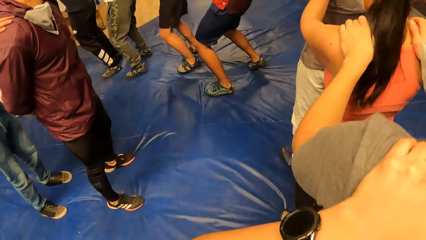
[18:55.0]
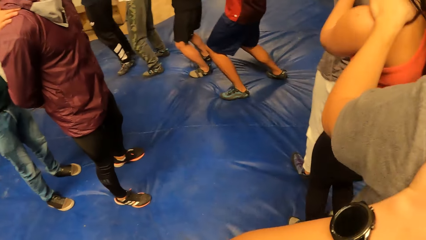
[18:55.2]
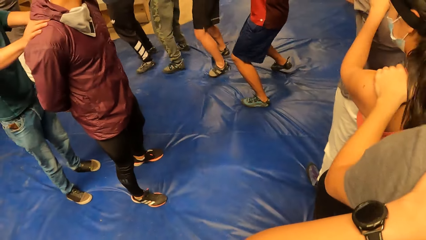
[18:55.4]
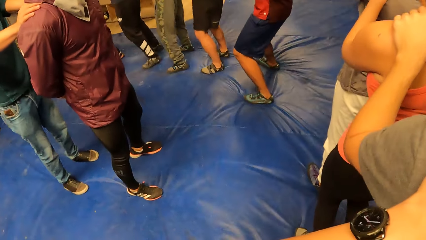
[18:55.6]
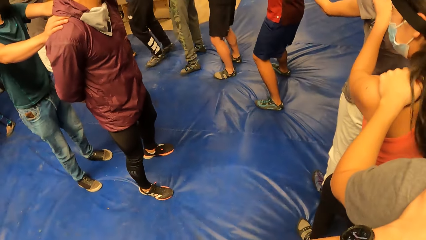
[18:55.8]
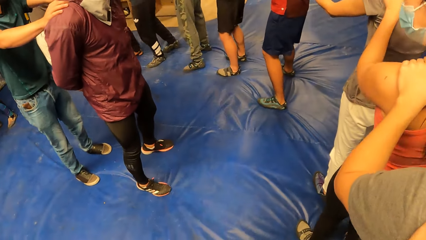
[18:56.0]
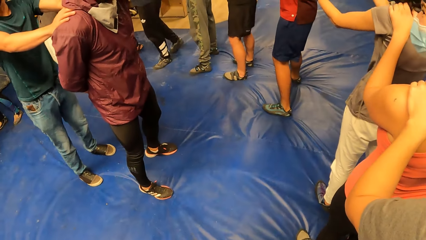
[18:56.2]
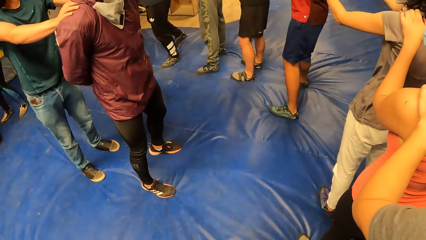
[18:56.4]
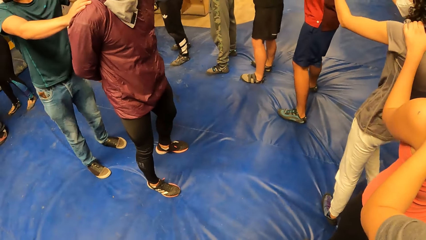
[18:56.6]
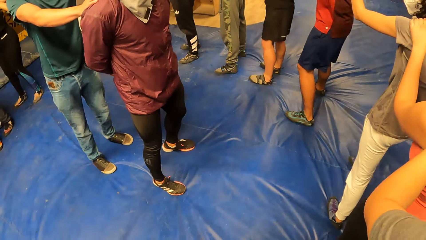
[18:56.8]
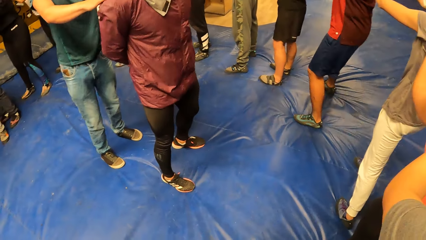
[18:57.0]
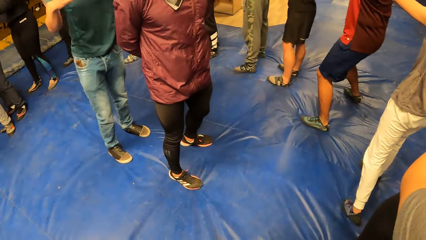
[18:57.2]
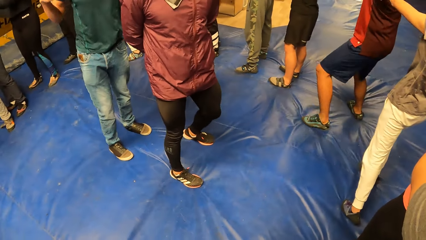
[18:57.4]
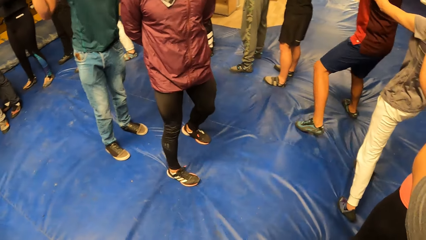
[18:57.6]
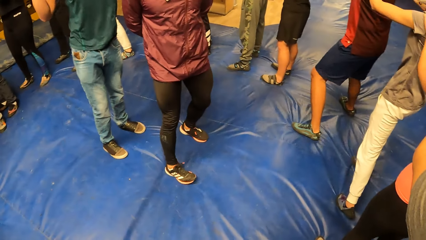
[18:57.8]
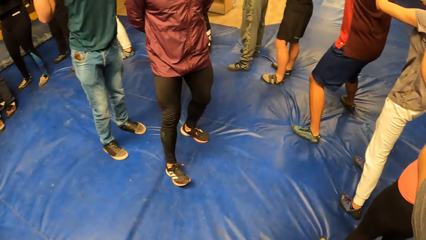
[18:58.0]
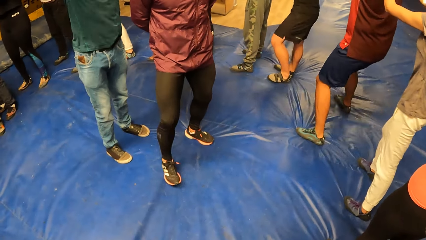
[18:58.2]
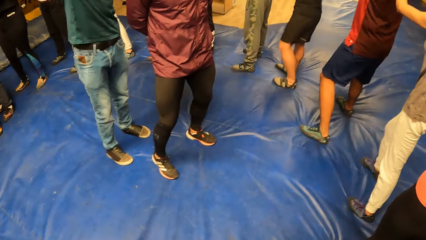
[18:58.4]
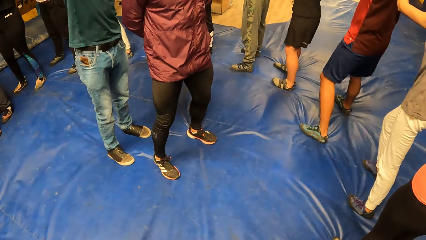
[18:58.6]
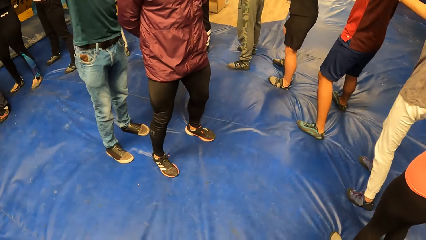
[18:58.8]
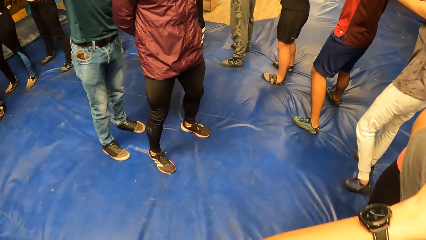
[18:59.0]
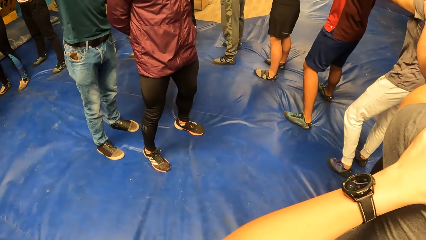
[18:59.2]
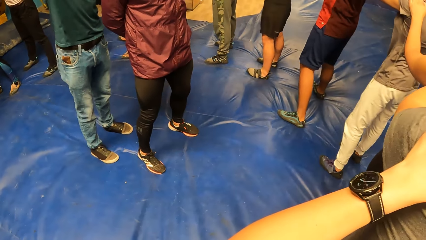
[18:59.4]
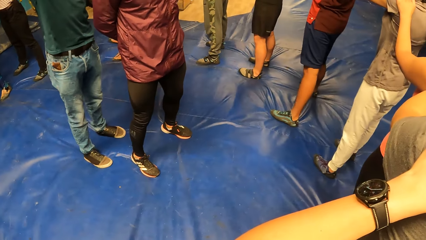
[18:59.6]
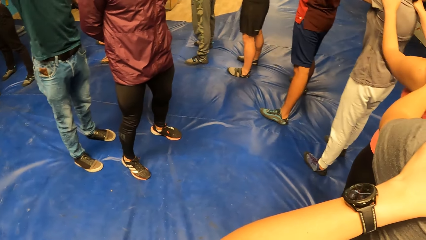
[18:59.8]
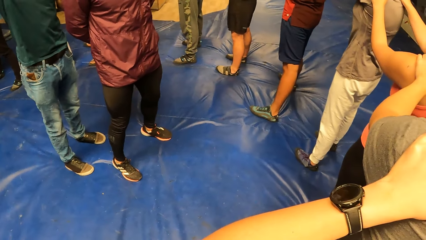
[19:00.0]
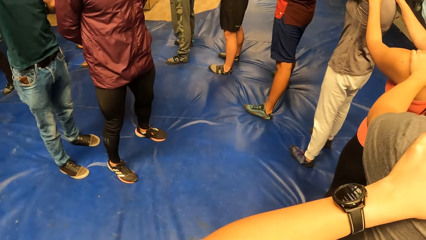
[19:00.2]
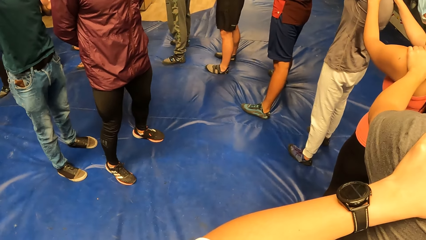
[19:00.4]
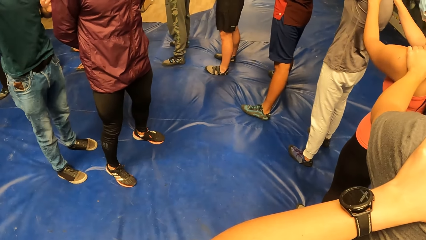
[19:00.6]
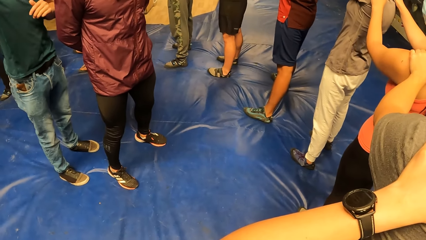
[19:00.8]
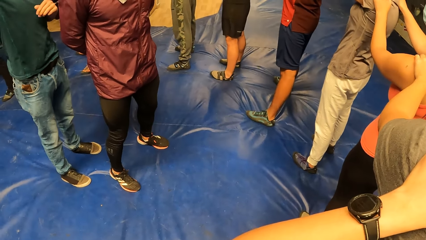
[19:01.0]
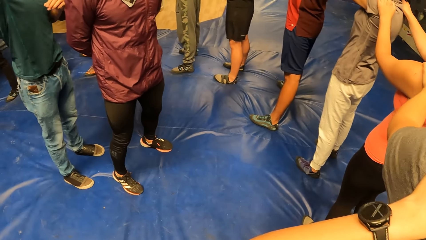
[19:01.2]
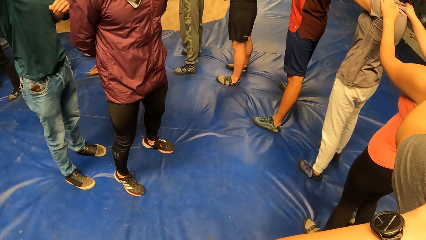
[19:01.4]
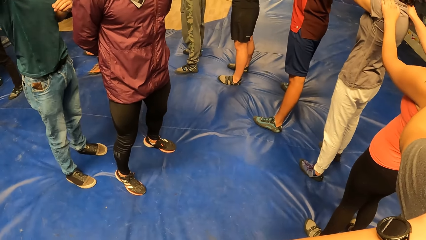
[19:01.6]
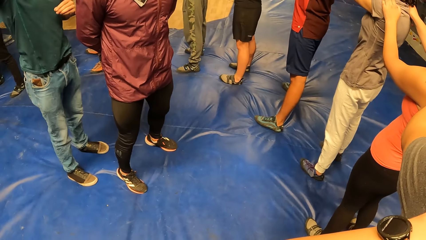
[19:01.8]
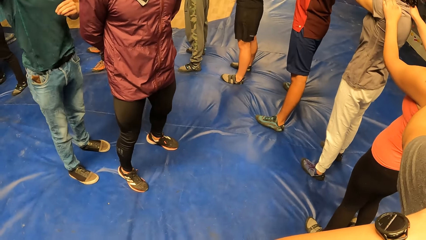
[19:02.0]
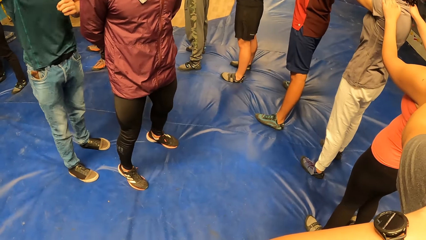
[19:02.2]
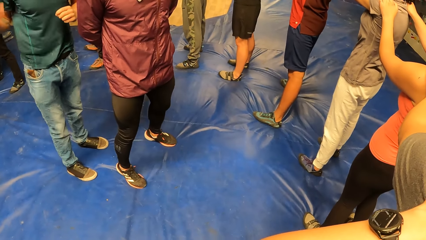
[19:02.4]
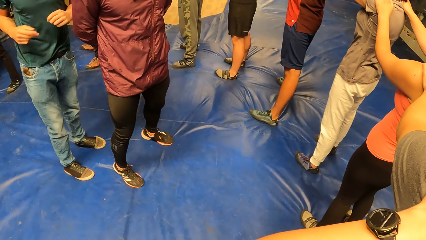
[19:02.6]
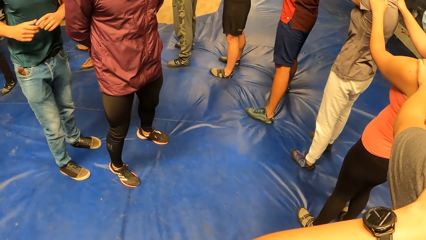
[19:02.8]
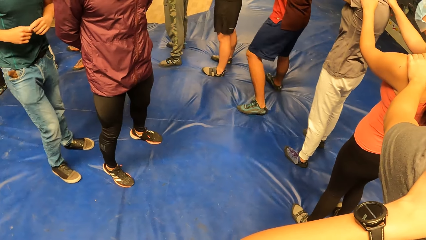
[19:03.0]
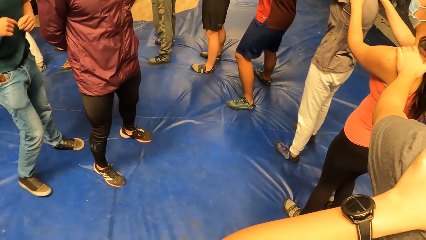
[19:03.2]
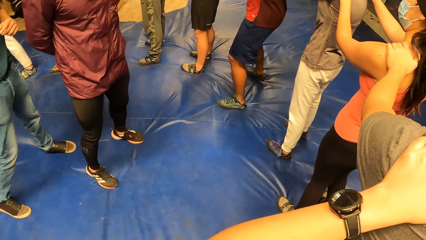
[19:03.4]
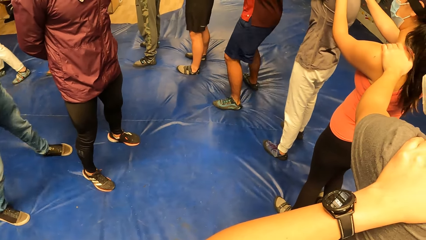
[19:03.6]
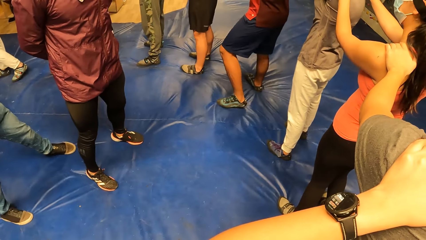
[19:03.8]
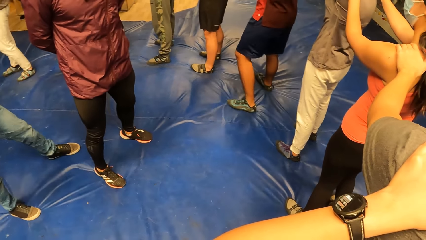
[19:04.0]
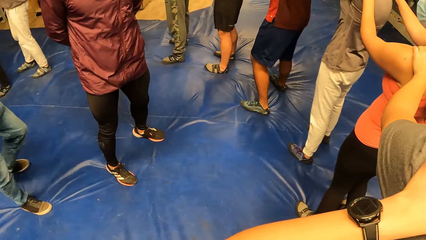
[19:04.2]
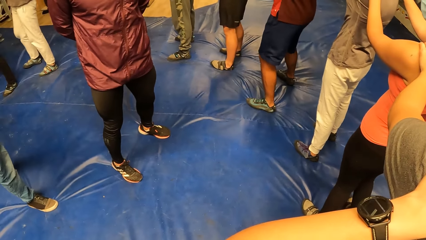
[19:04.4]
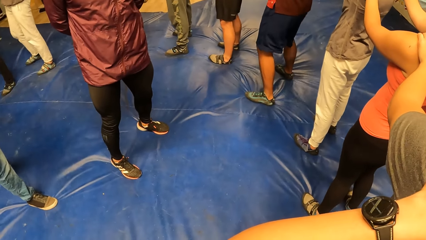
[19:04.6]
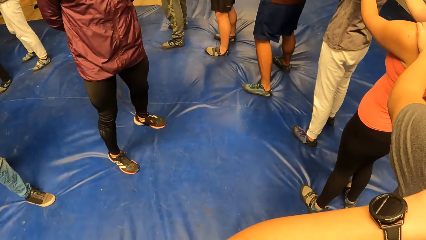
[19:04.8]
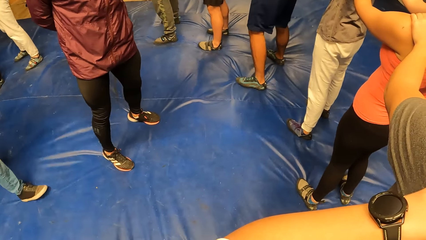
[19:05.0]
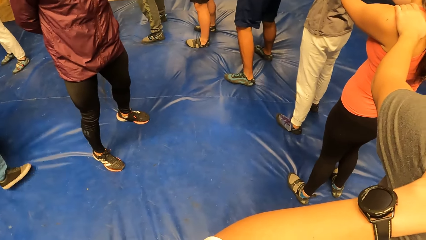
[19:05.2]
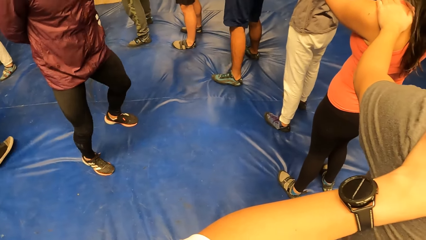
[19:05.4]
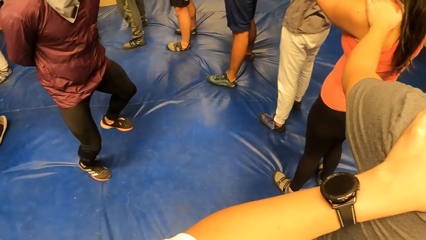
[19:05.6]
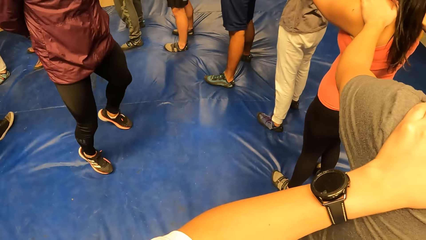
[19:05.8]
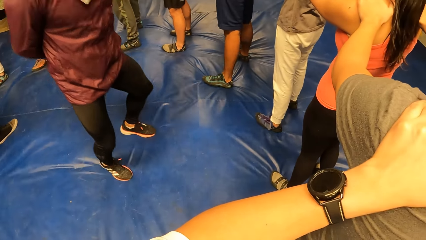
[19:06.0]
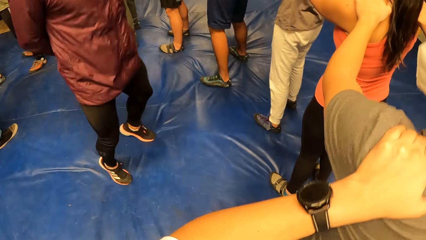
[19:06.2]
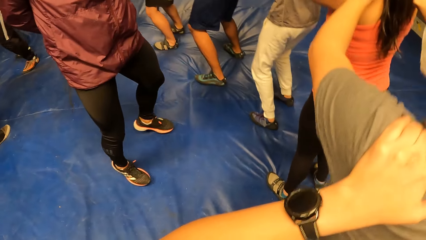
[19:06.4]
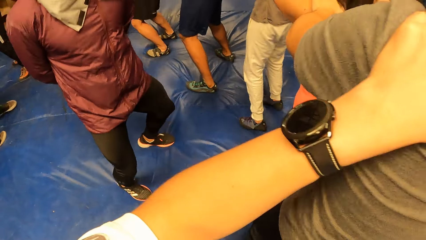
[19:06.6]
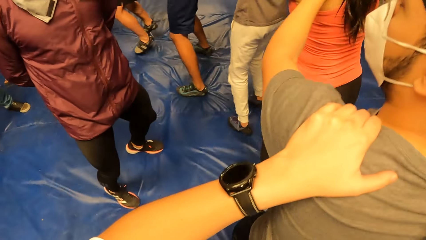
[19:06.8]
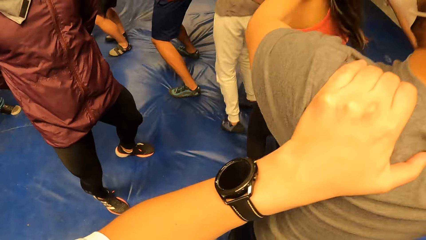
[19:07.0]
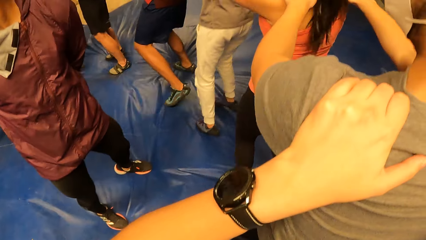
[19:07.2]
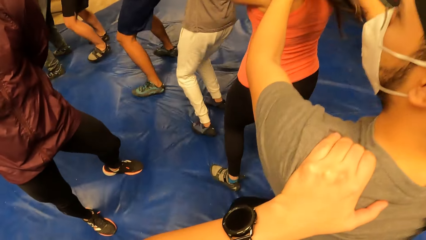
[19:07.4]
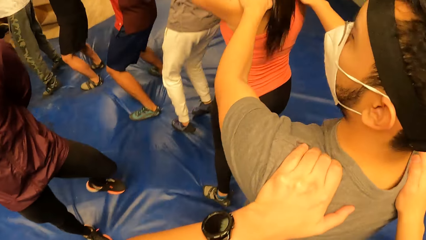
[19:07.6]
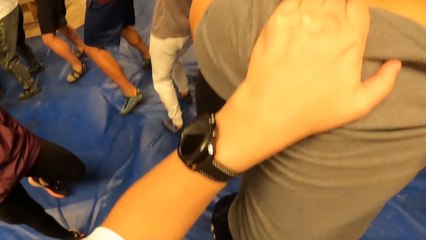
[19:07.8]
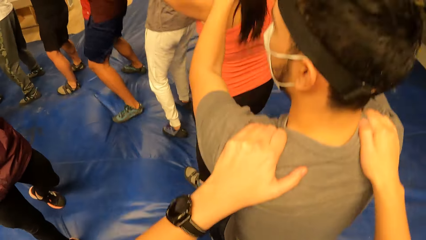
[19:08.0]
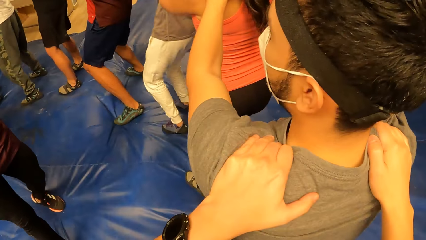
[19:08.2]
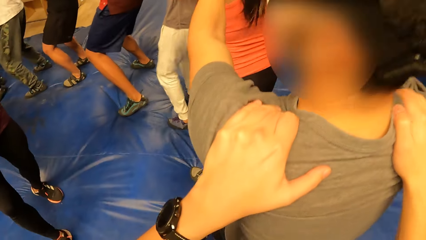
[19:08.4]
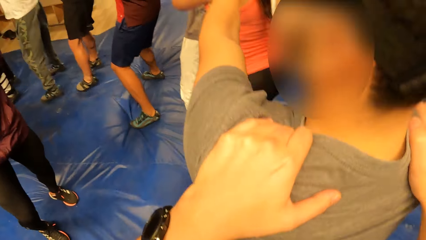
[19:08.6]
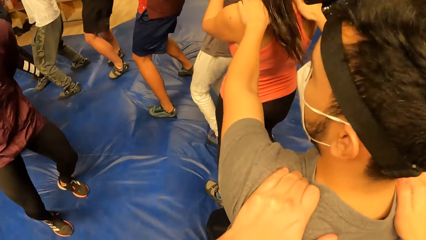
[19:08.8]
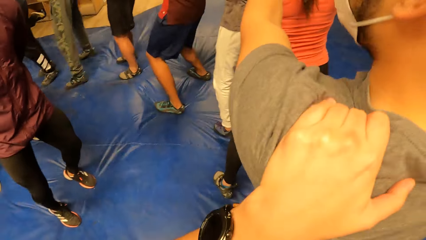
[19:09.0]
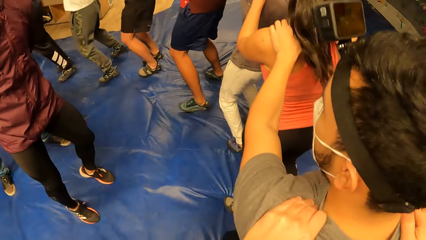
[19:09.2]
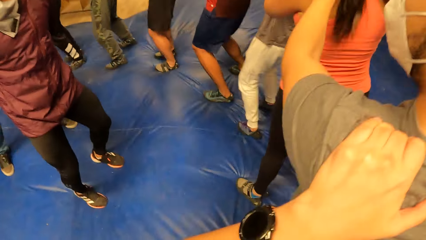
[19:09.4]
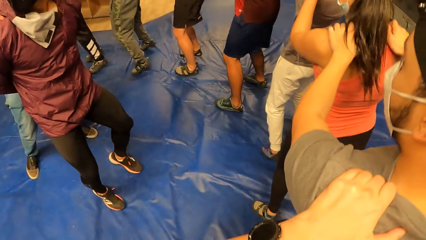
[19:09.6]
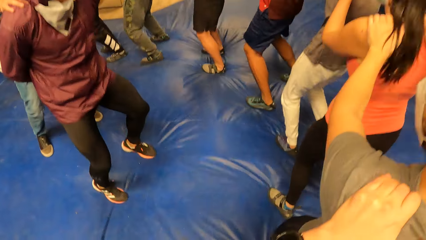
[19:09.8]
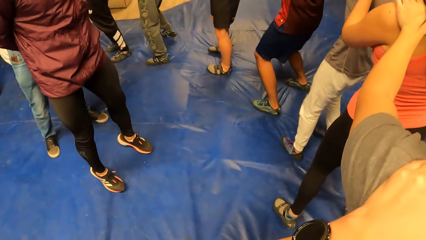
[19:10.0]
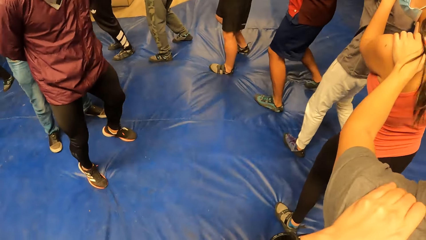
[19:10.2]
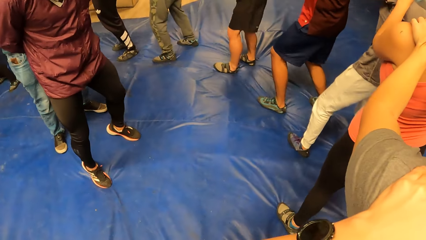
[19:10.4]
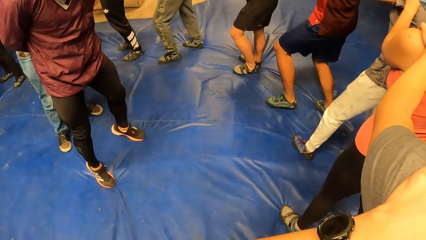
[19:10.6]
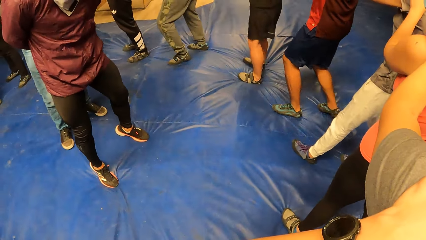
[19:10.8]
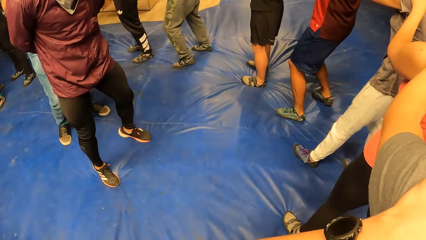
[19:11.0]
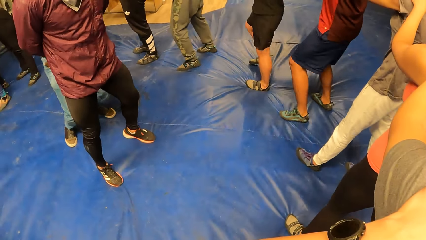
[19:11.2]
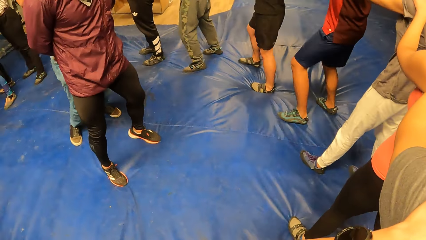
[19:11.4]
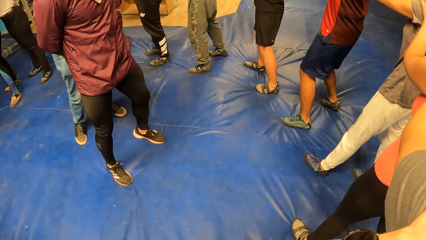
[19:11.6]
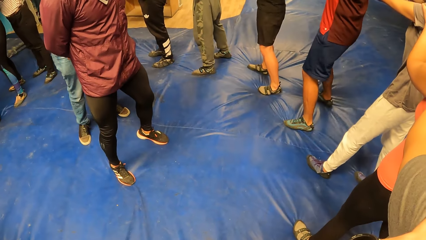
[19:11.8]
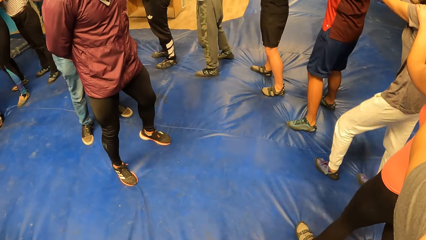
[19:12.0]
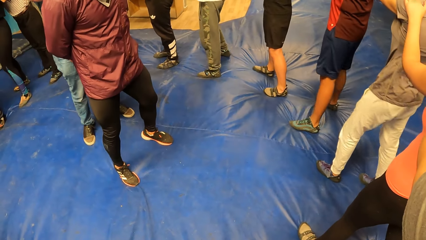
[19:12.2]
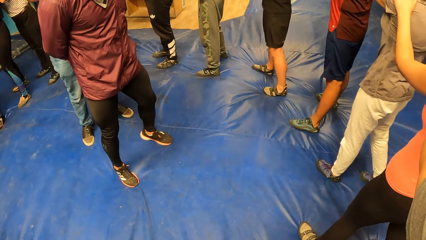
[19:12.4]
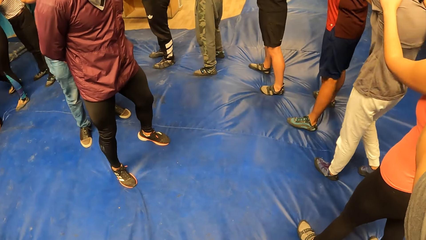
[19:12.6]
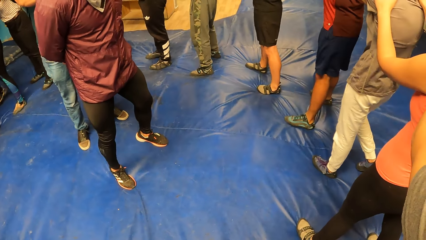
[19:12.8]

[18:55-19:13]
A man interacts with the circle of people. Another man jumps inside the circle of people. The camera wearer jumps round with the circle of people. A third man jumps round with the circle of people. The first man slightly kneels inside the circle of people.
